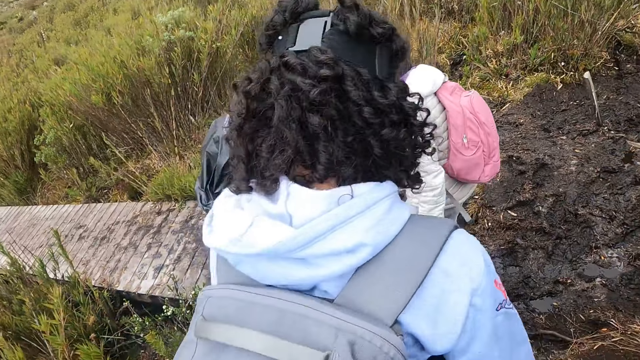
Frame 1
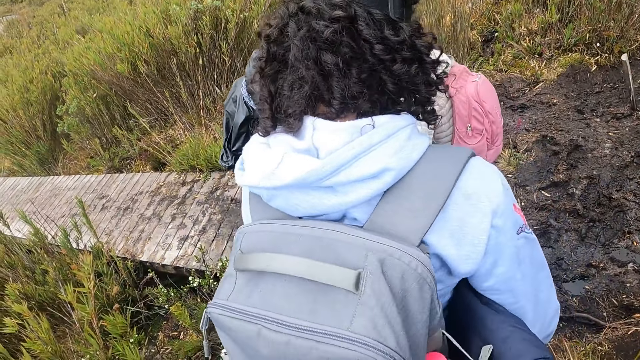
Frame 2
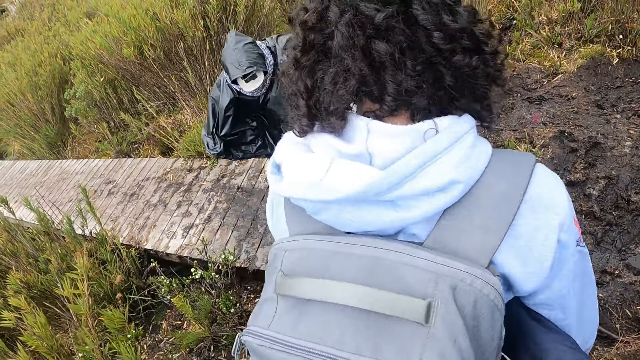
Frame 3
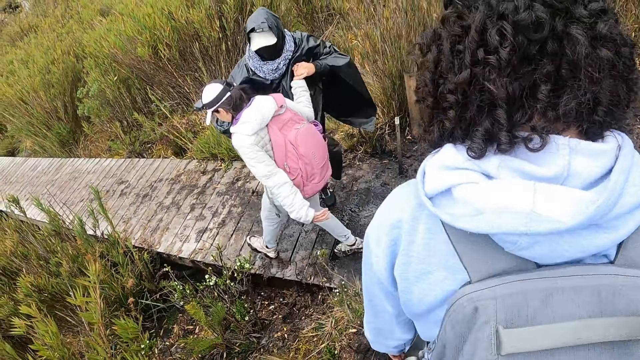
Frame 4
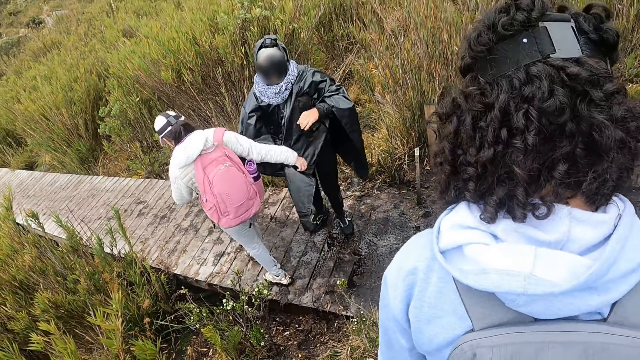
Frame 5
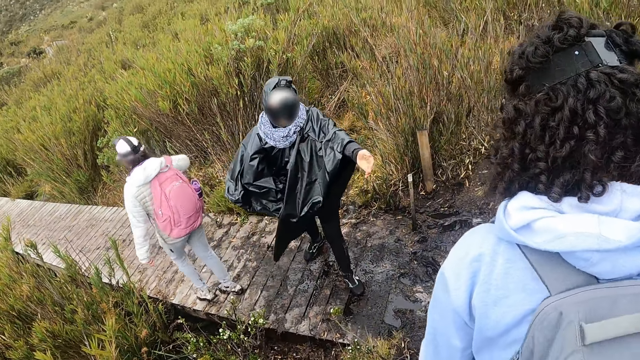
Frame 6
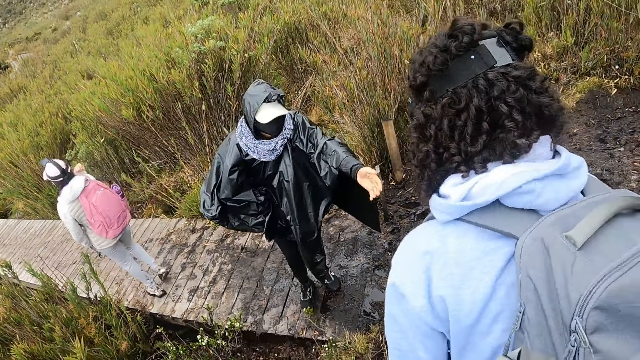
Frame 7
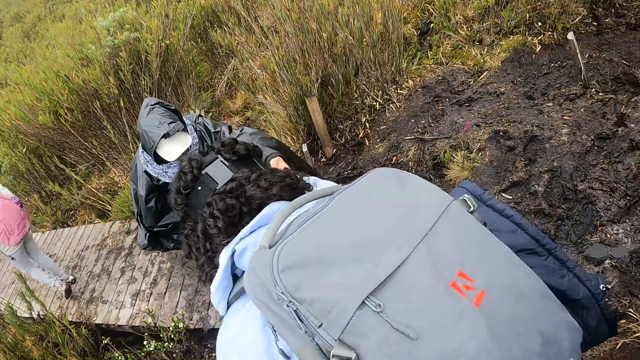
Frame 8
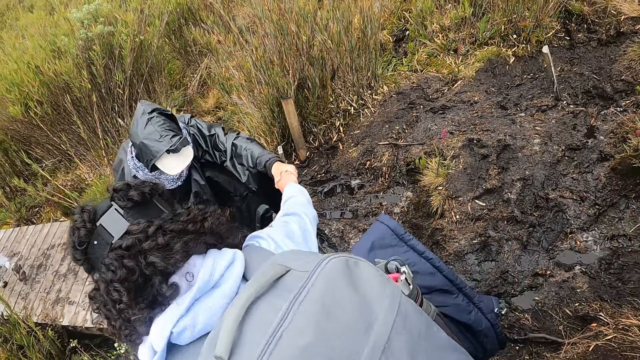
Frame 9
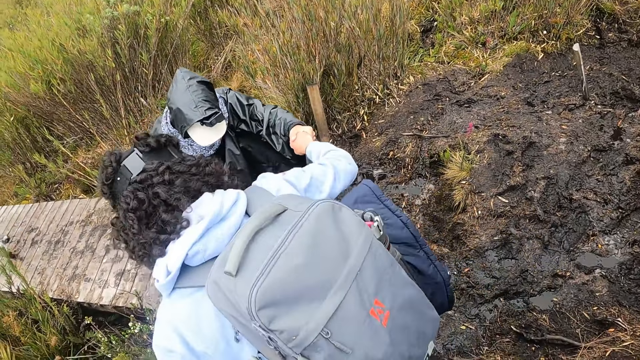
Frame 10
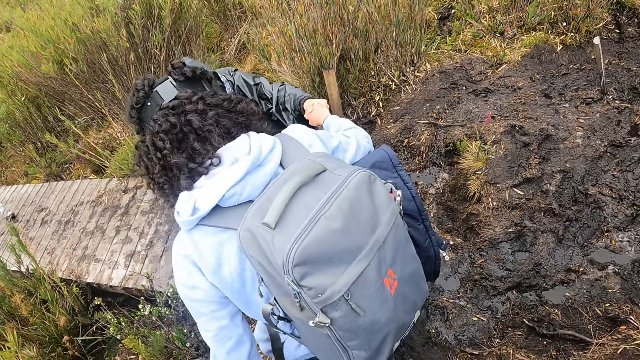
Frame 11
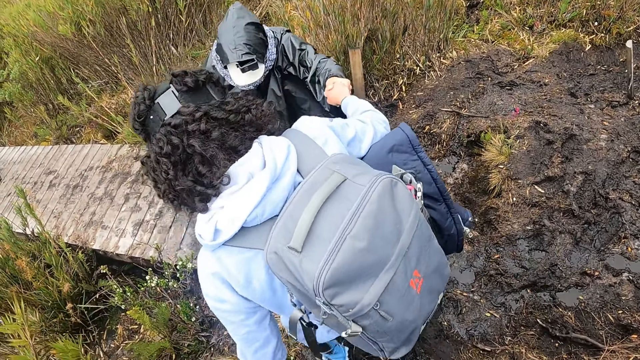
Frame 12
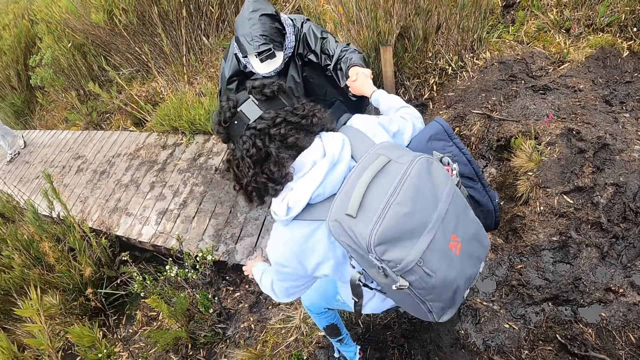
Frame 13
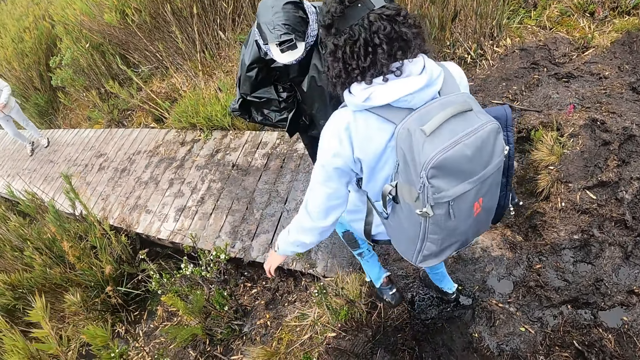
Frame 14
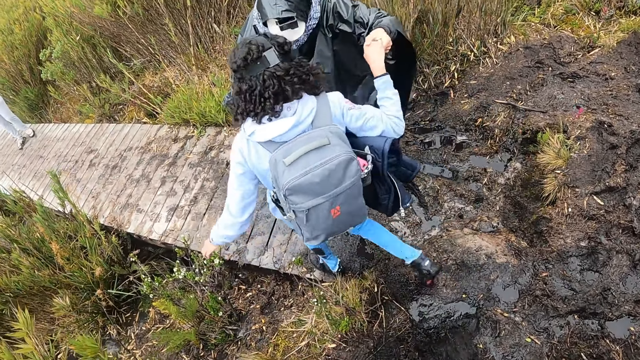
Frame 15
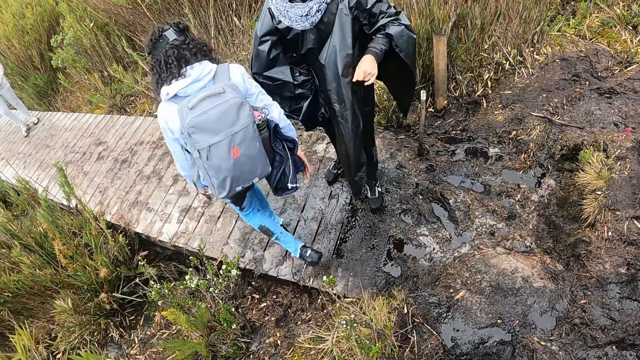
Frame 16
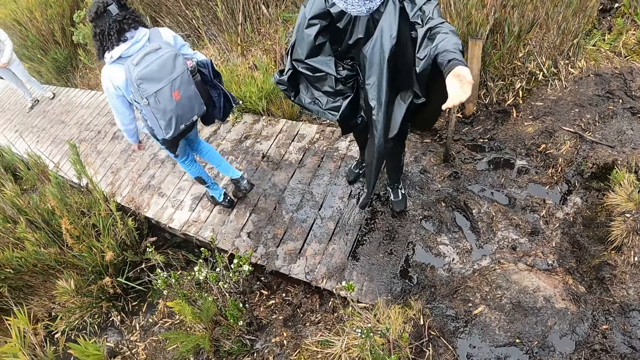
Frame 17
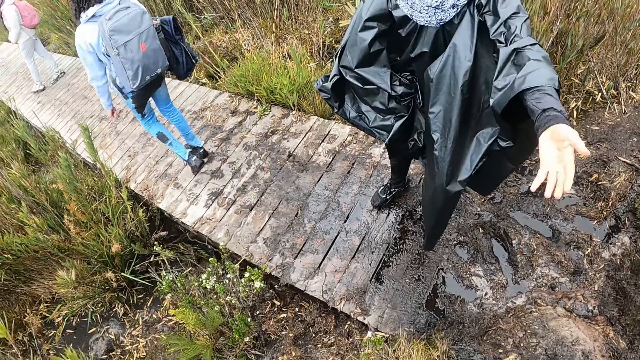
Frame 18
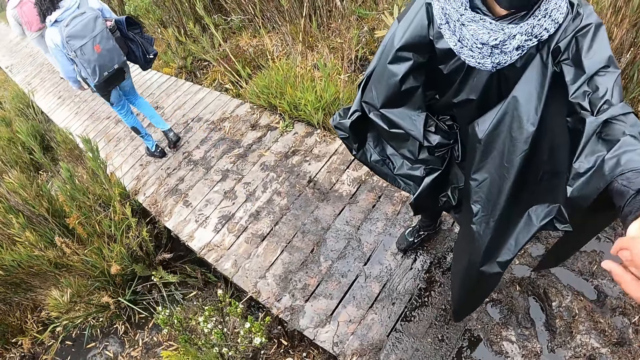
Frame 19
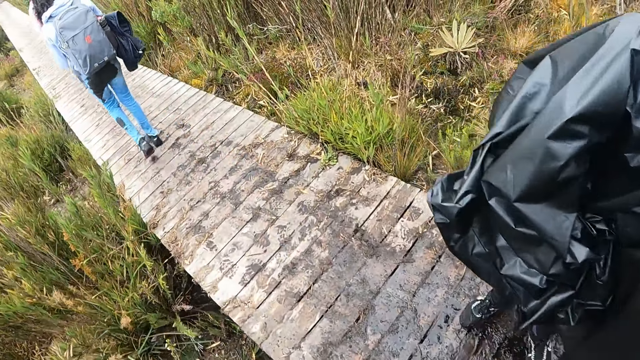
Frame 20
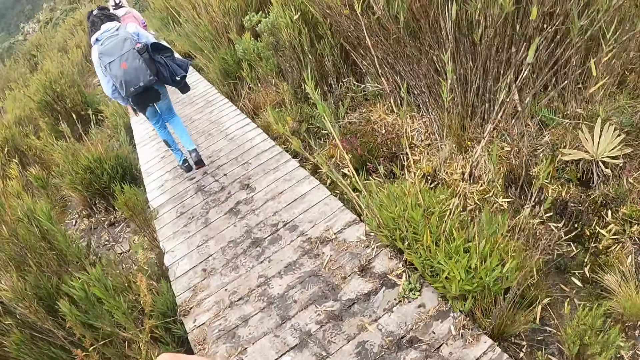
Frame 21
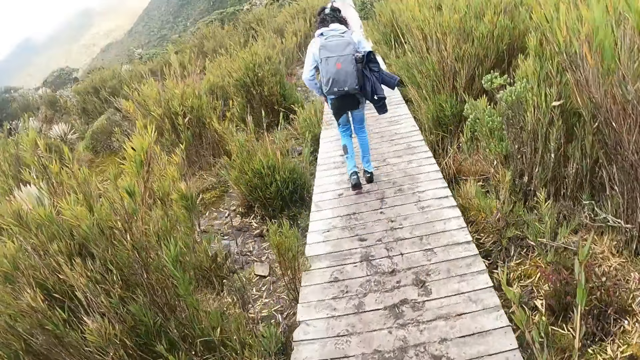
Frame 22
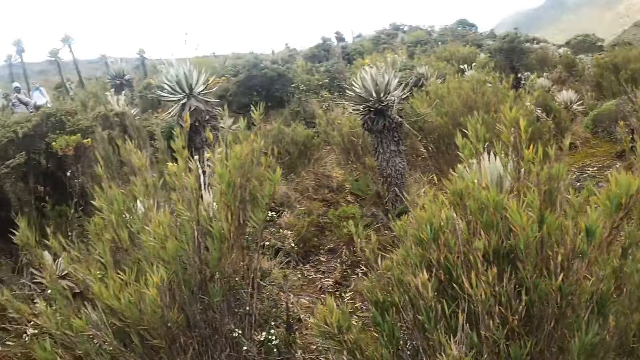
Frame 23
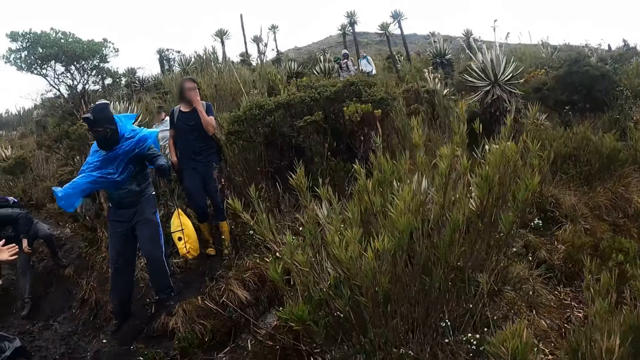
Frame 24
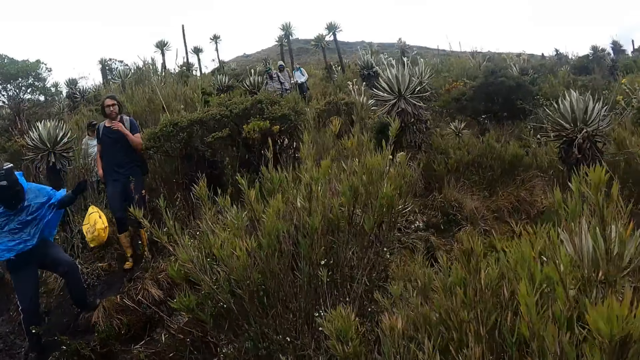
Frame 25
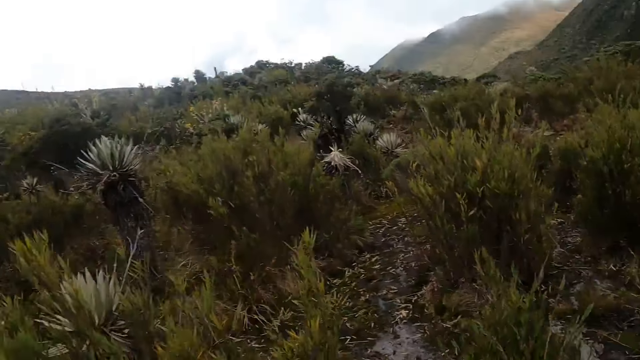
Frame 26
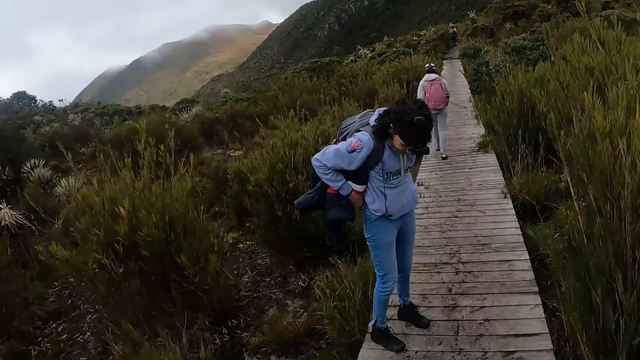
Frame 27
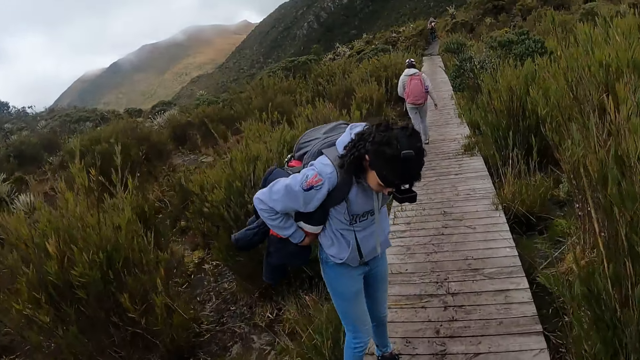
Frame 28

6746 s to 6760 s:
The first woman holds the second woman's left hand with her right hand. A person walks down the hill. Another woman holds the second woman's left hand with her right hand. Another person walks down the hill. The camera wearer places his right hand on the second woman's left hand. He holds the other woman's hand. He walks around. He looks around.

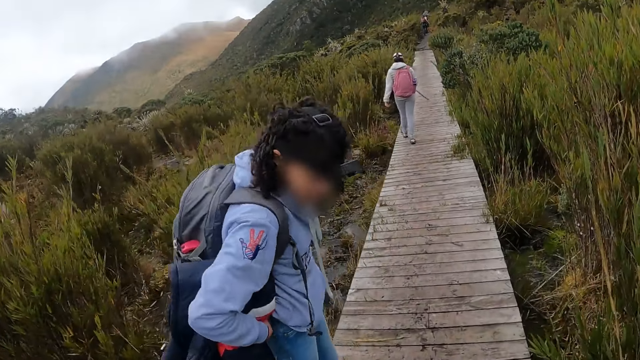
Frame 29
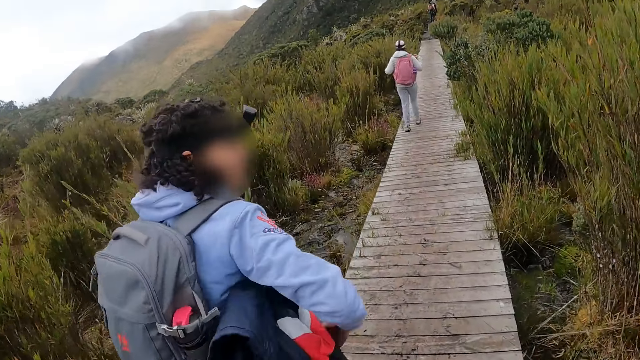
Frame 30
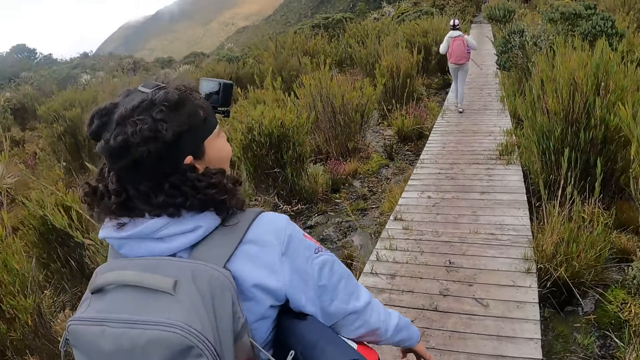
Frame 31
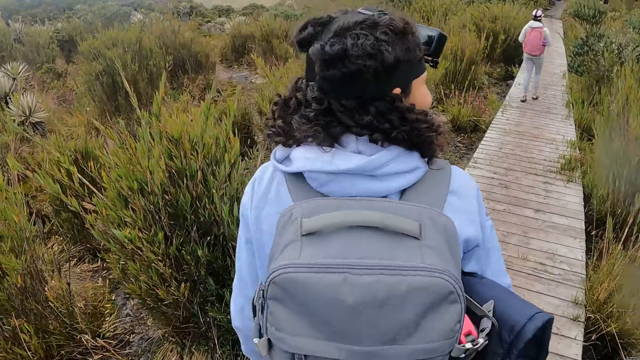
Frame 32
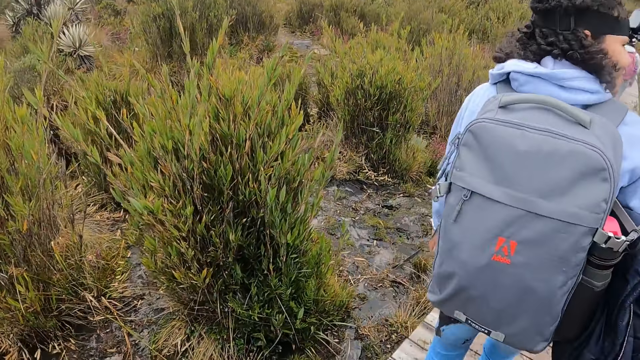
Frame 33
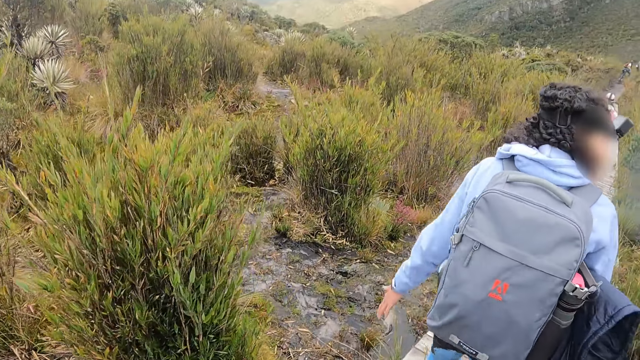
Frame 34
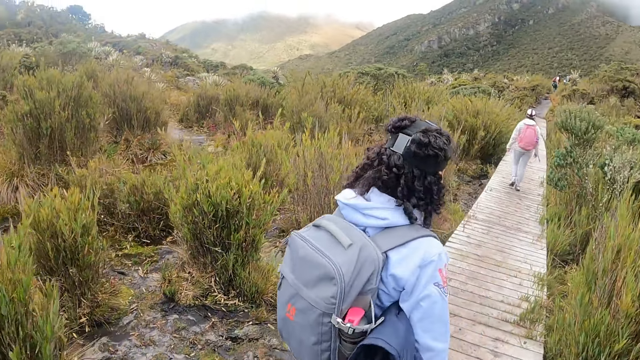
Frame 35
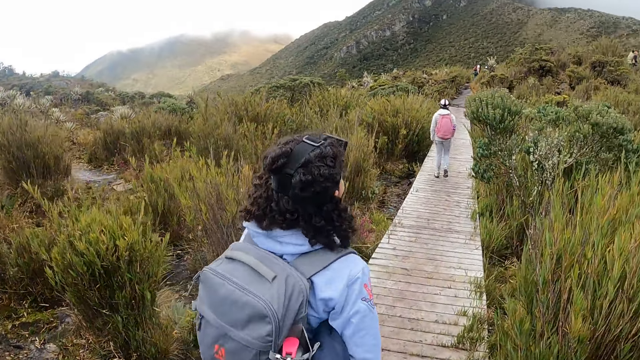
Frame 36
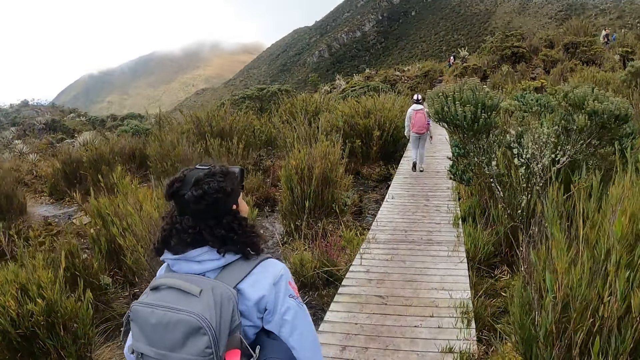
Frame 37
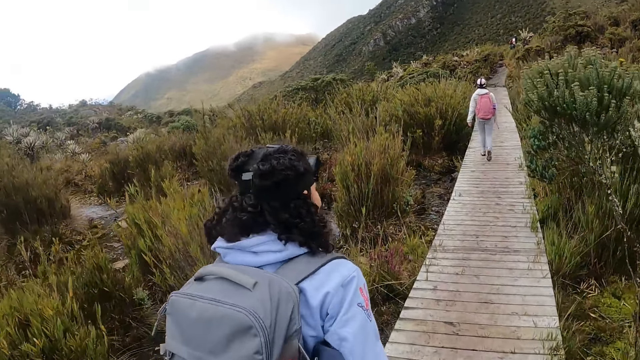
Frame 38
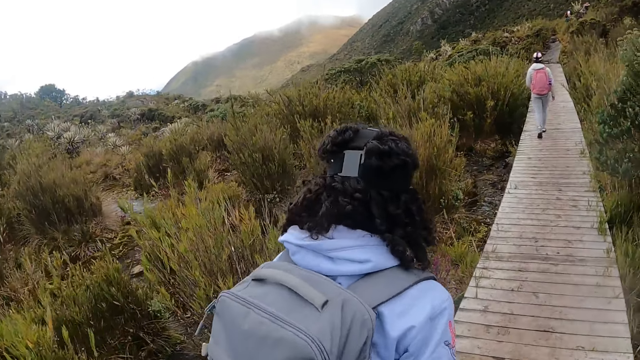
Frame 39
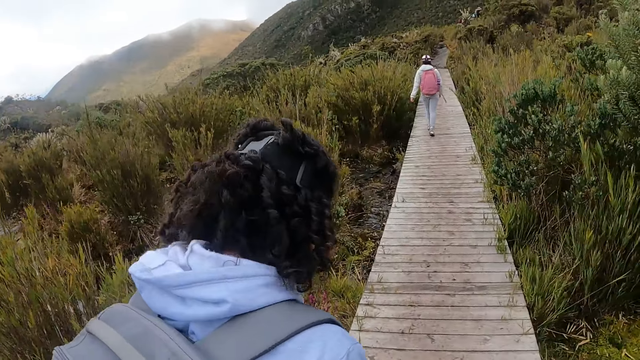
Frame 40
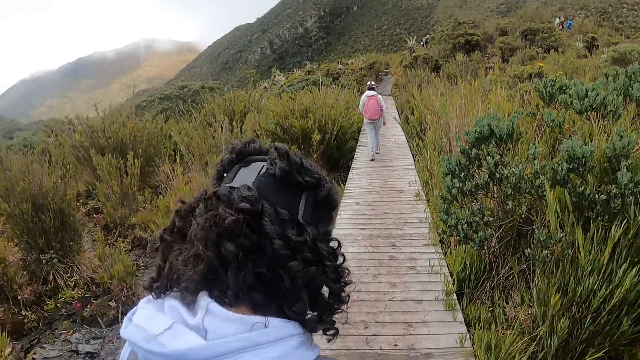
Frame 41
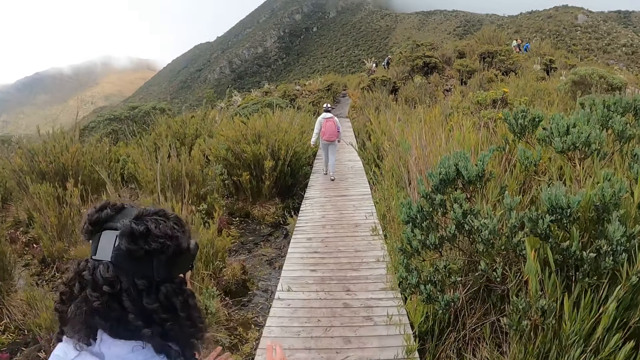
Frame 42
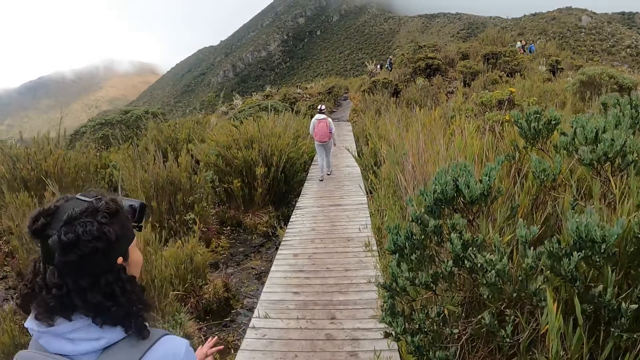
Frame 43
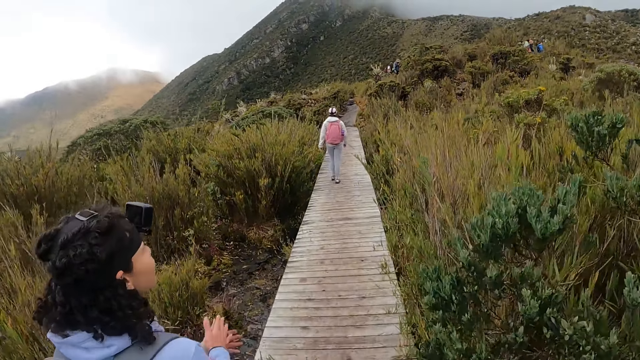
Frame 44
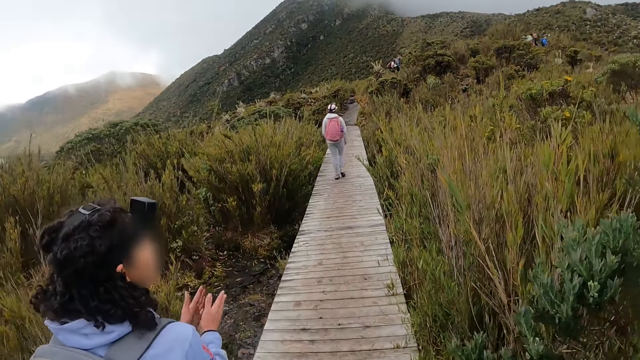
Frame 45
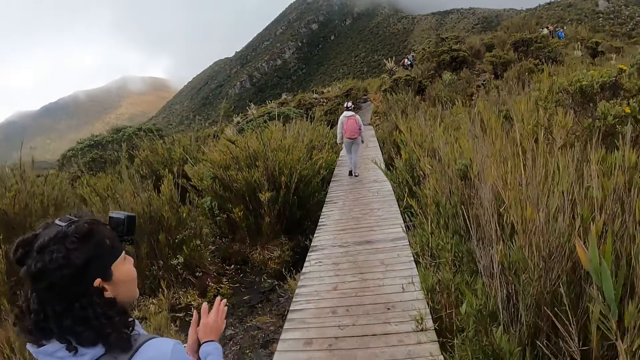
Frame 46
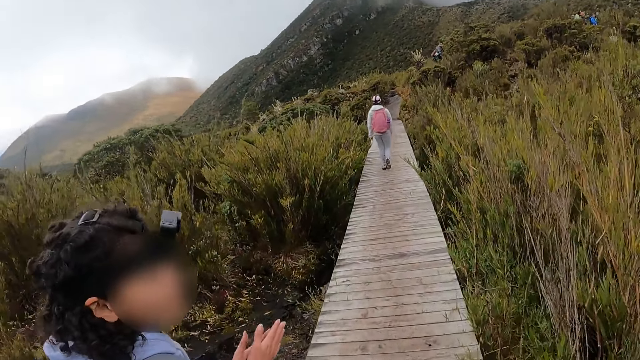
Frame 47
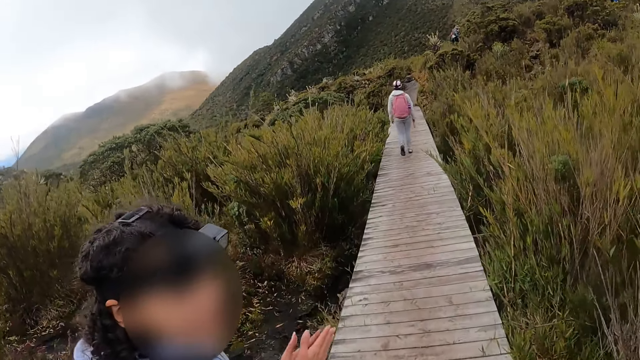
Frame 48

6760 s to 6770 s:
The camera wearer interacts with a woman. They walk along a pathway. Another woman rubs her hands. The camera wearer converses with another woman.
